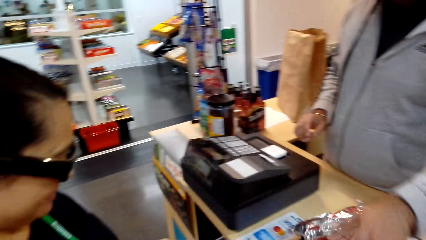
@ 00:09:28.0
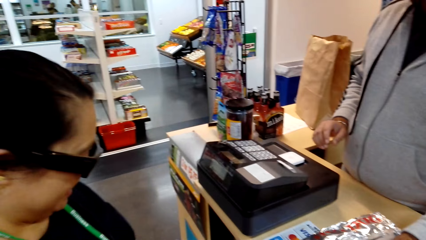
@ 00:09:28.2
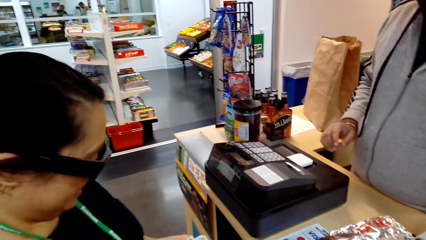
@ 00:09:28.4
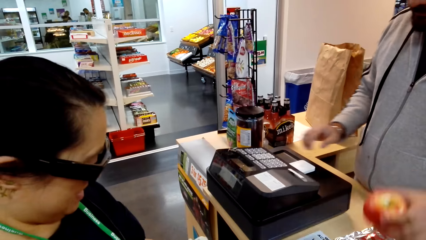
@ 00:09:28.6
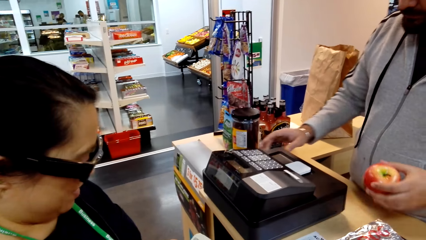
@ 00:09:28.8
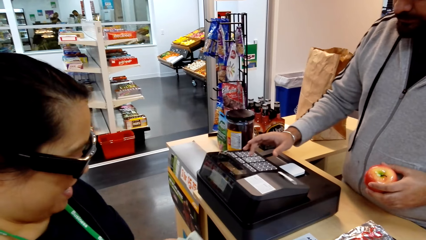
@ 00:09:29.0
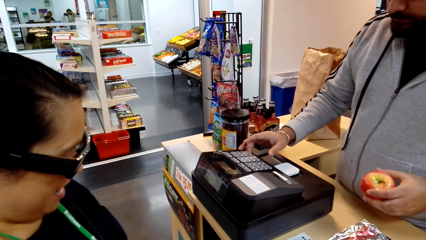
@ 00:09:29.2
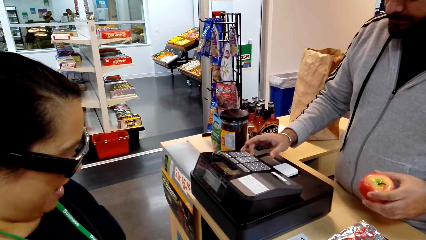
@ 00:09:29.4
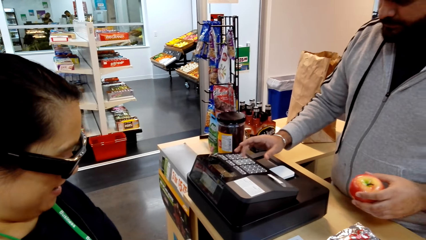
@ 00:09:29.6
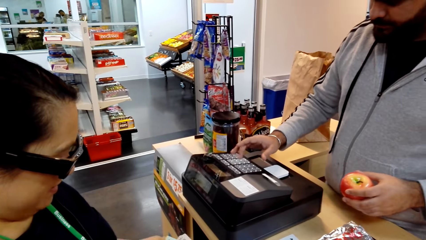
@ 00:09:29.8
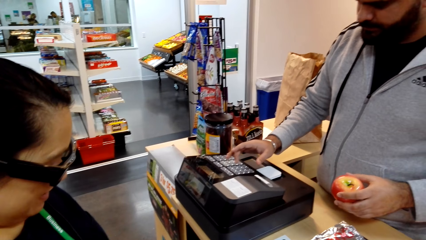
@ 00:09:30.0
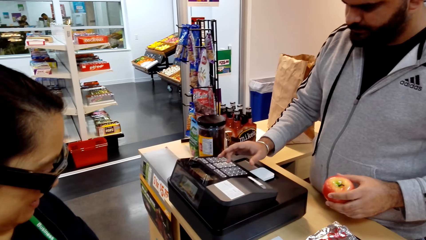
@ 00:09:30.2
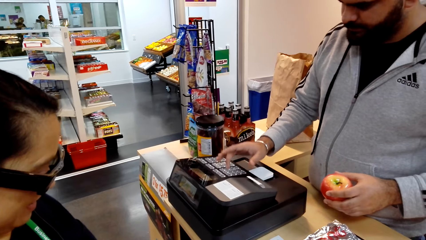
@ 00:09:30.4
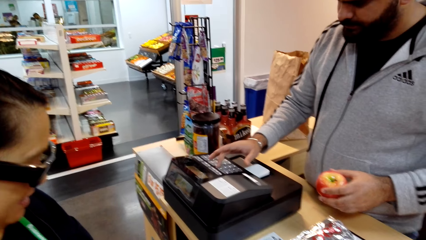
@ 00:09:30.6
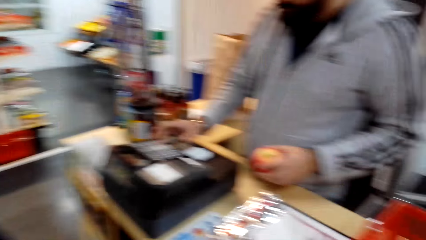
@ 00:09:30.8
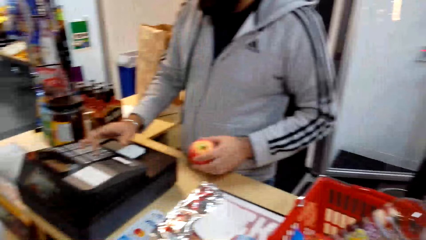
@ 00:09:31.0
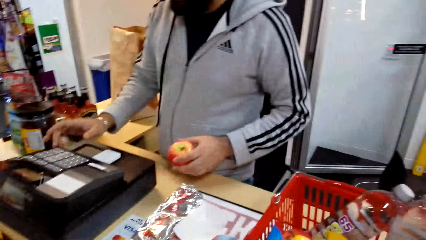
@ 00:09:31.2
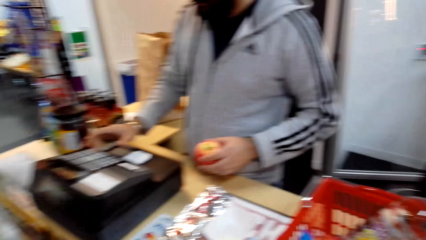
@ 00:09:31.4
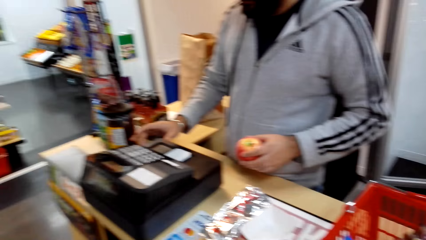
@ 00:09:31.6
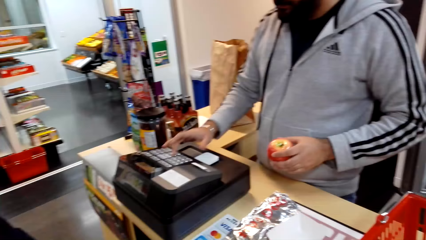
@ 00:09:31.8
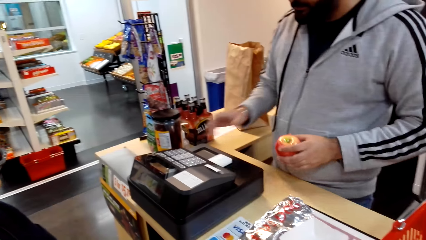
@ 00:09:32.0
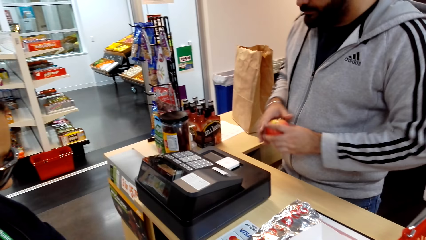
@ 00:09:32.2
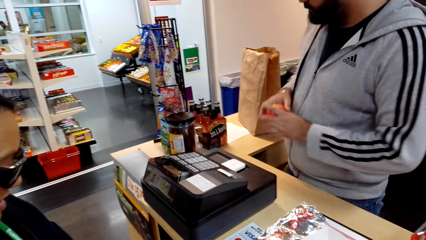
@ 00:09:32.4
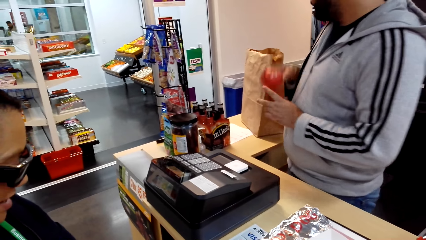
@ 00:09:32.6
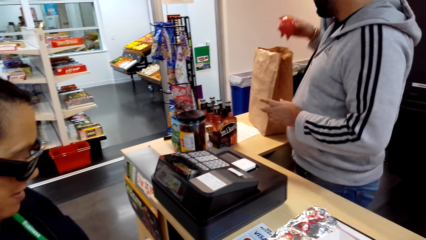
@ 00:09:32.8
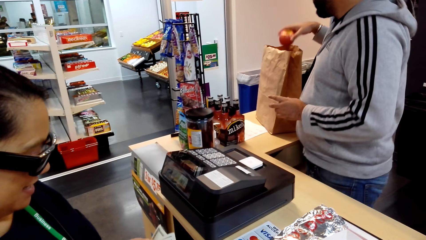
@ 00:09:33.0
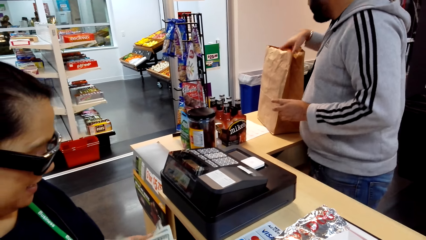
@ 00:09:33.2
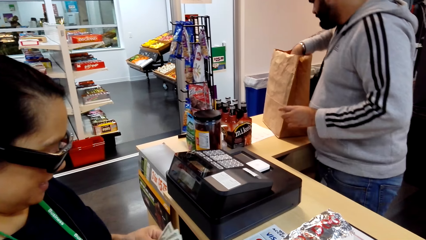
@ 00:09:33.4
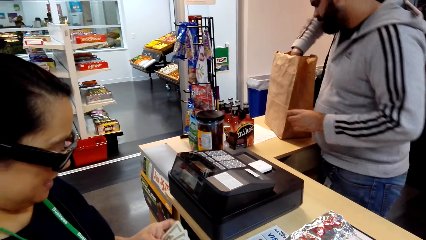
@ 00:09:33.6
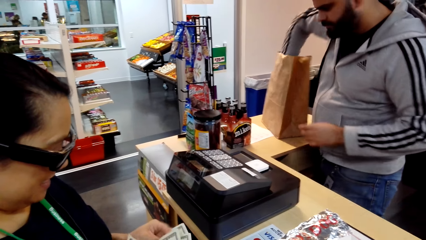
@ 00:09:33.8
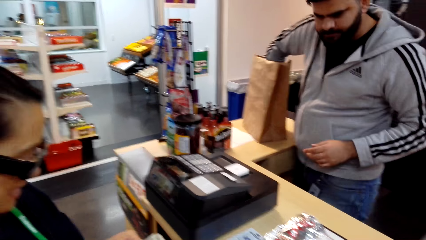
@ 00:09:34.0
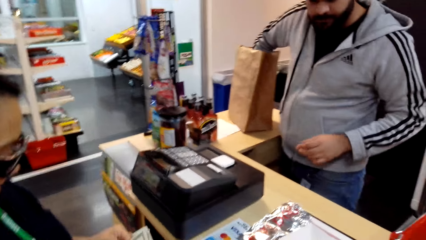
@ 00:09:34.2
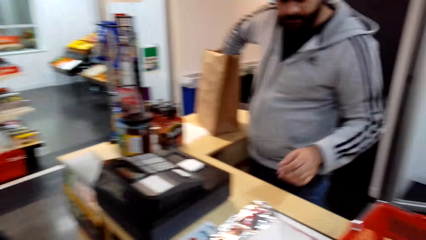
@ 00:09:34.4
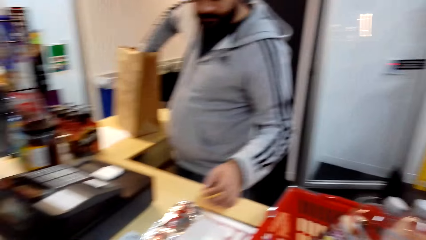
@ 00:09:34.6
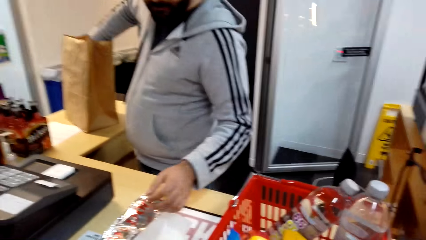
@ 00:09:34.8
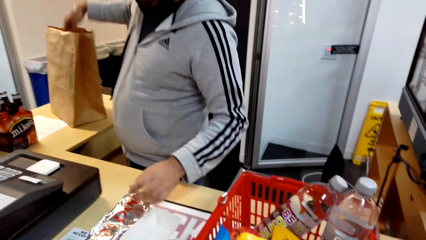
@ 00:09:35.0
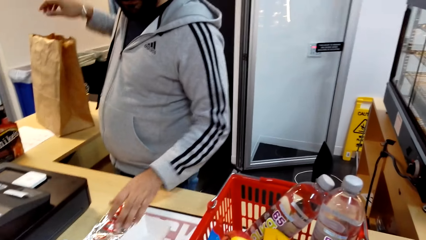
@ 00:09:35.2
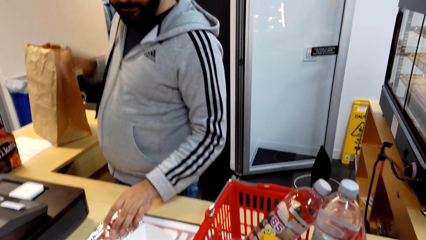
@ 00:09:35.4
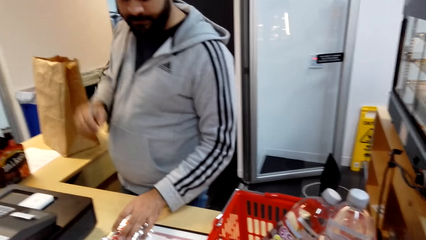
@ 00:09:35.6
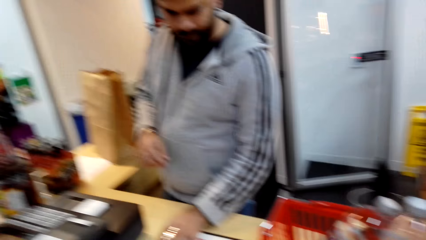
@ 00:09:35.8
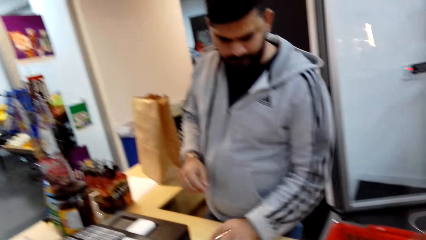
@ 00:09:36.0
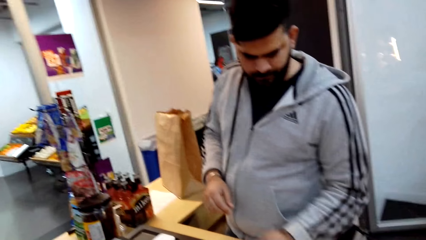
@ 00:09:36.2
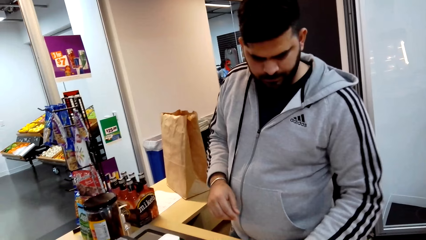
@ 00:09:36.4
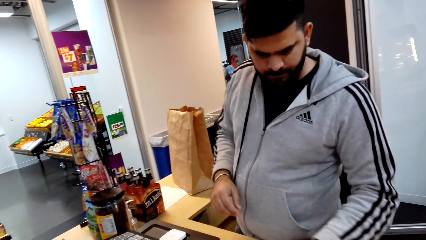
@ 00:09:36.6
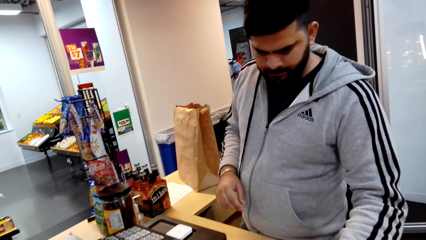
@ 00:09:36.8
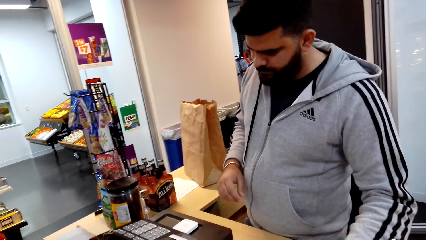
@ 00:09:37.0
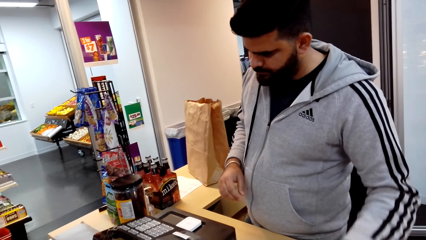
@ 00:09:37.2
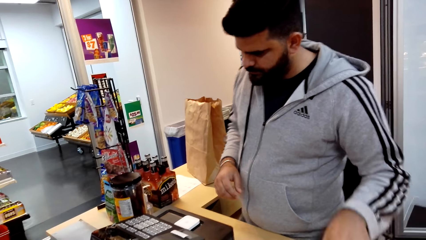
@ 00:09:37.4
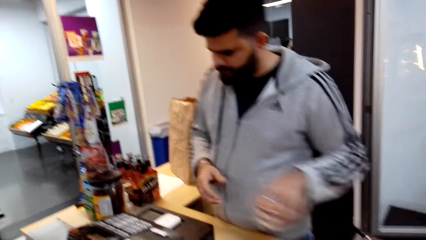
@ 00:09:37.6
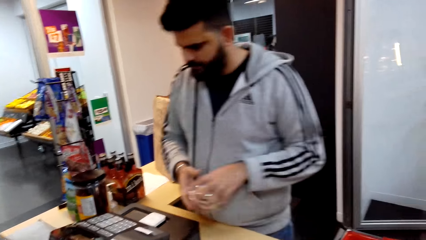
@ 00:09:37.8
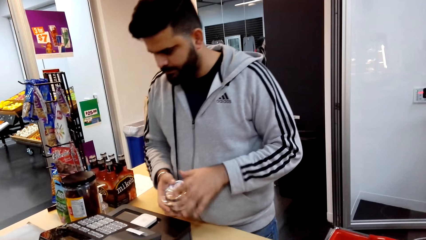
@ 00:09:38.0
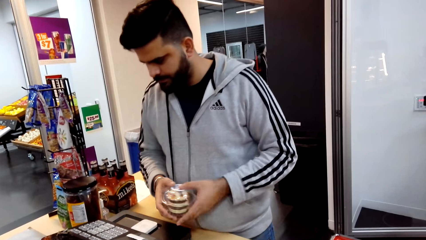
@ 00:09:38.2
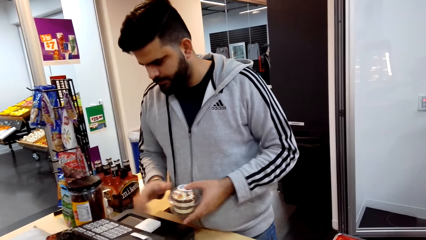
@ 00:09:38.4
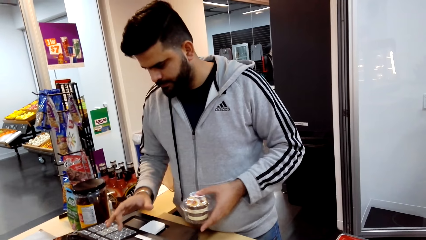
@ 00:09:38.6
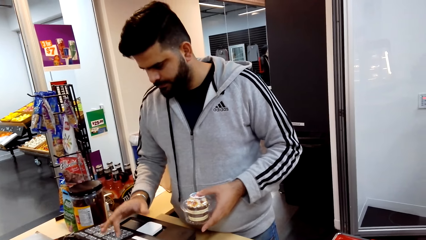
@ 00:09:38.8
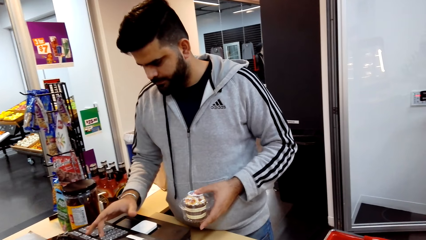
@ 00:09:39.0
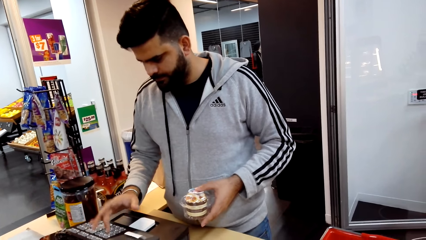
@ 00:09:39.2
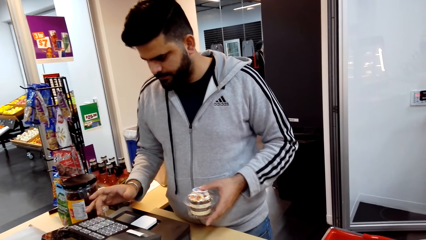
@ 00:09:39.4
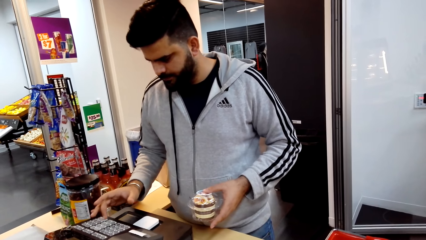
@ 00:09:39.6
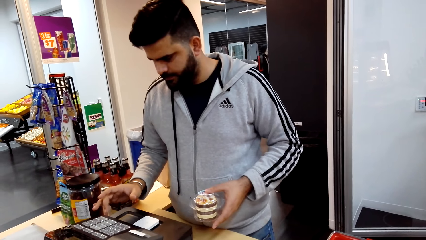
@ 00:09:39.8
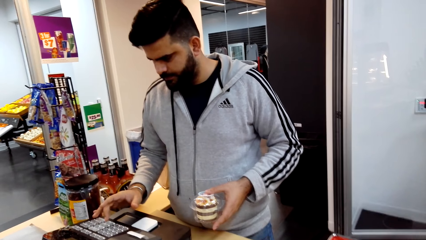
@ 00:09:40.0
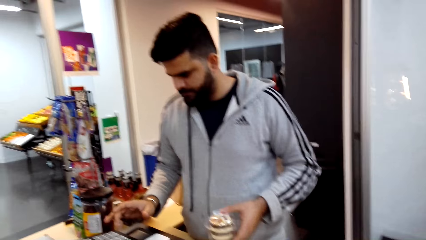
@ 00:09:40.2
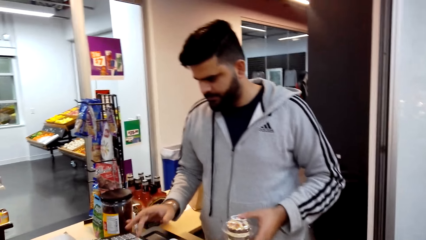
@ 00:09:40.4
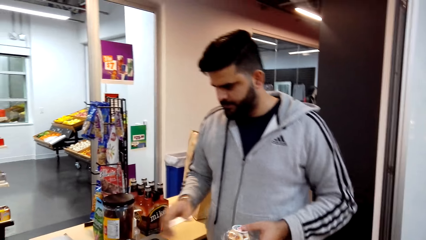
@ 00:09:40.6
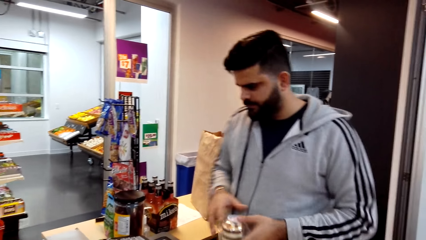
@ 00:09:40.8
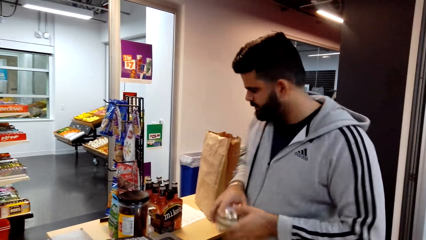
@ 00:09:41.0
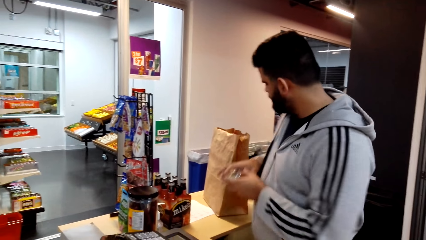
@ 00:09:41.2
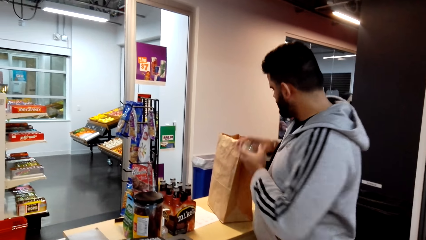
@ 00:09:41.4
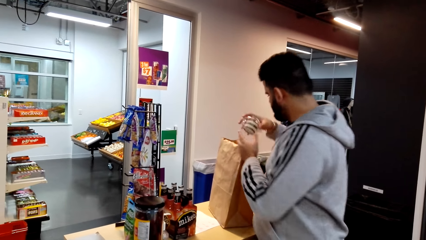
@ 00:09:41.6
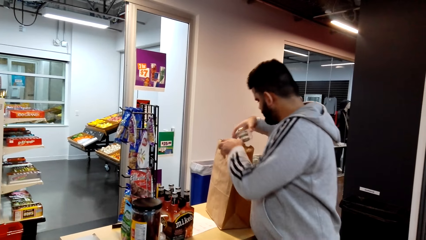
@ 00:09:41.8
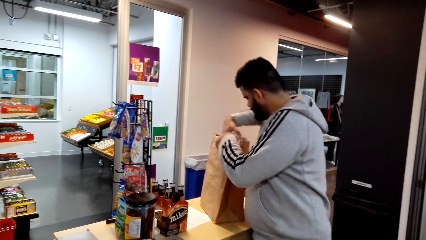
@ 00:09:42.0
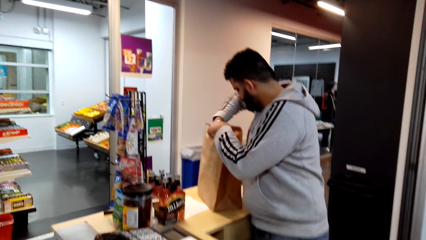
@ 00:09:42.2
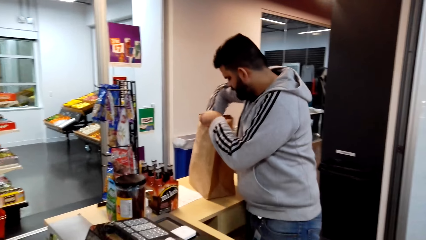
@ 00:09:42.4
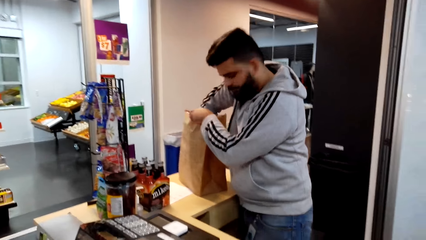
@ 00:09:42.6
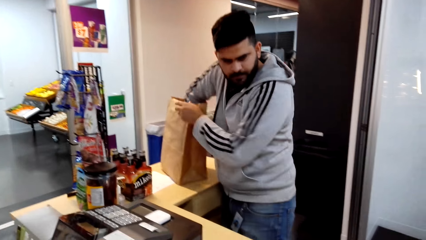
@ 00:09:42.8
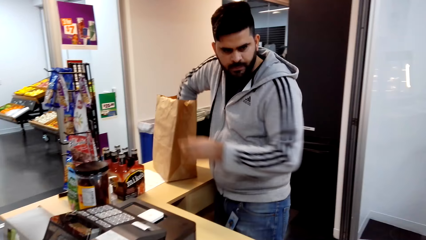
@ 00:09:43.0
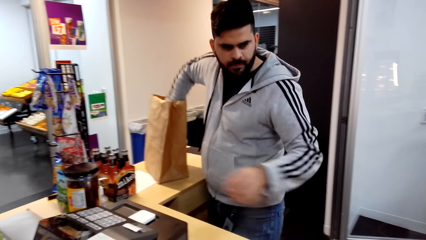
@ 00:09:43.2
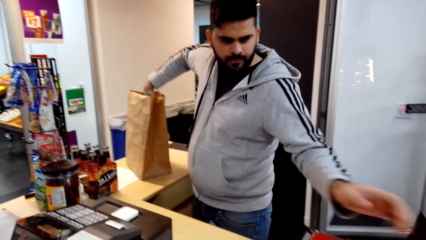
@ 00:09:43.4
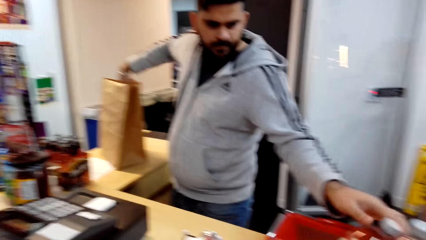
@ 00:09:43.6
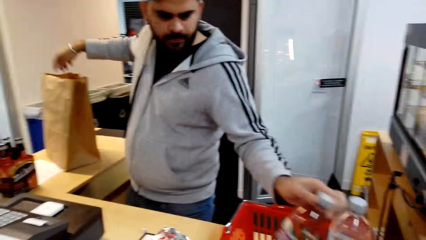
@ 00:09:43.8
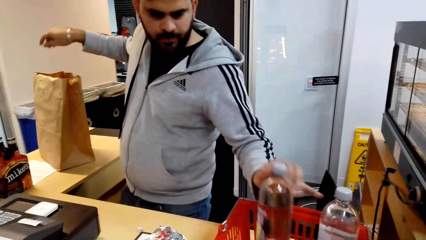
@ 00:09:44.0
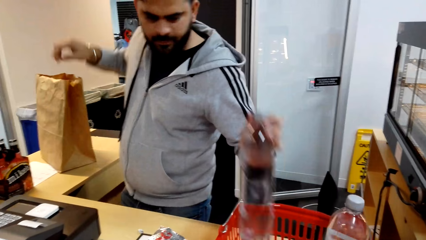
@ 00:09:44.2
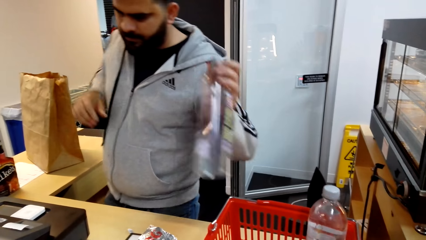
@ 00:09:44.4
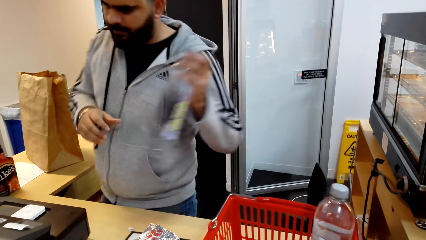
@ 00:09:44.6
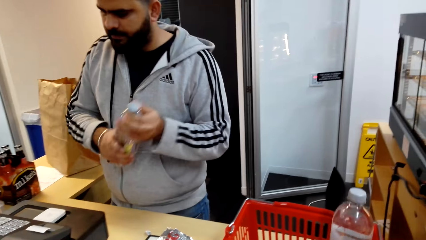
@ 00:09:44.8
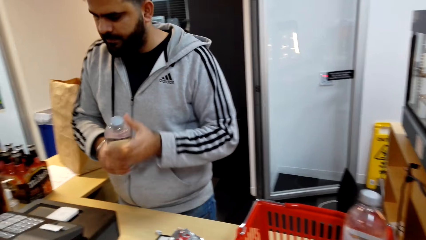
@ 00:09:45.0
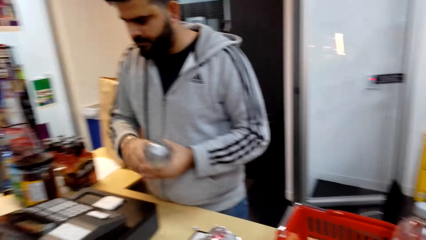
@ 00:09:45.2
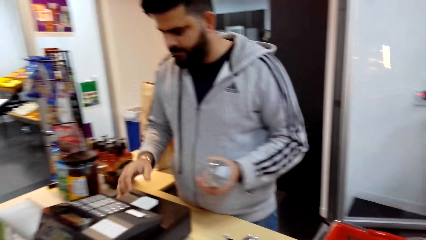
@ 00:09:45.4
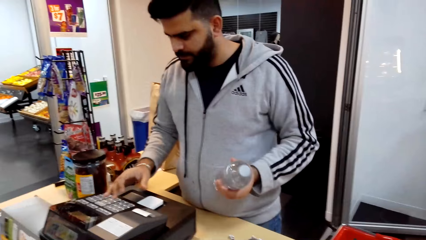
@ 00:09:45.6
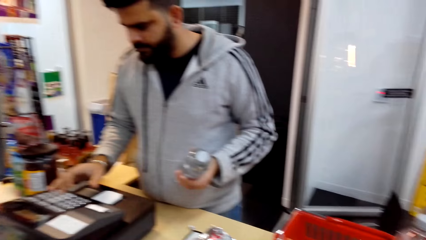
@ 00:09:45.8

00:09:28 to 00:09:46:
The cashier touches the foil of something with his left hand. He holds the apple with his left hand and touches the sale machine button with his right hand. The woman talks. The cashier types on the bill machine. He puts the apple in the paper bag with his right hand. The woman counts the money. The cashier picks up an object on the counter, holds something with his left hand, touches the sale machine button with his right hand, and bills the object with the bill machine. The camera wearer puts something in the package bag. The cashier puts something in the paper bag with his right hand. The camera wearer picks up a bottle of water with his left hand. The cashier picks up a water bottle from the shopping bucket.
